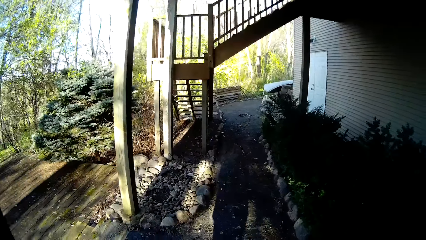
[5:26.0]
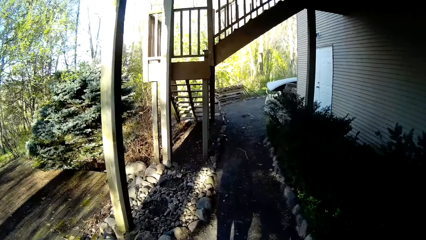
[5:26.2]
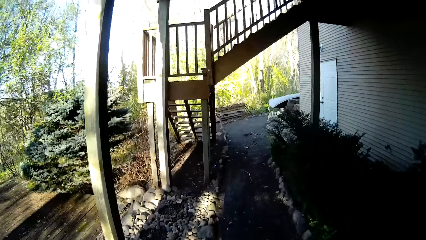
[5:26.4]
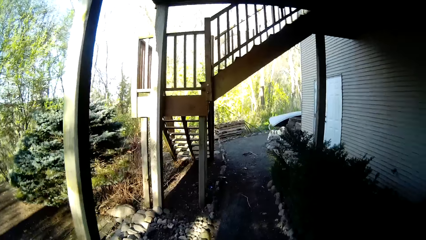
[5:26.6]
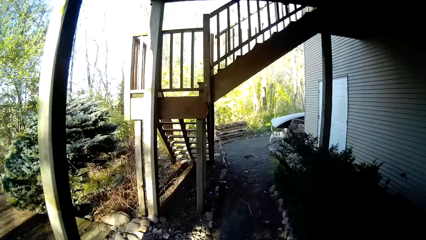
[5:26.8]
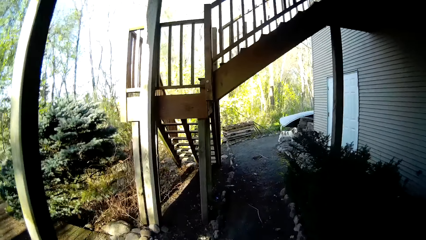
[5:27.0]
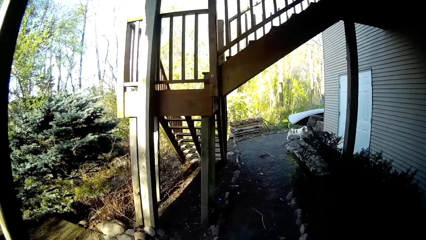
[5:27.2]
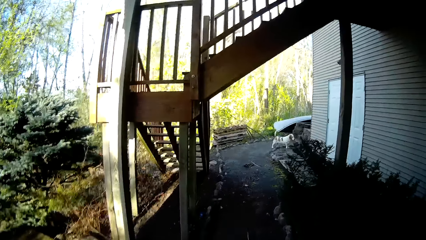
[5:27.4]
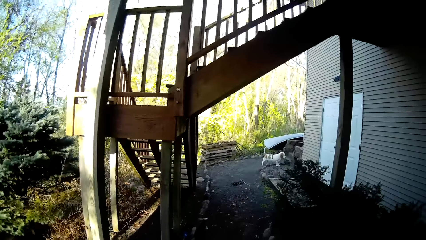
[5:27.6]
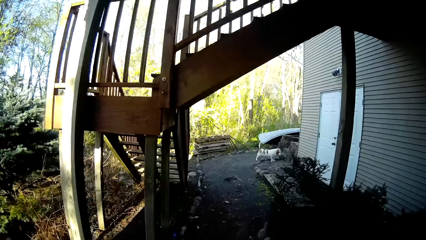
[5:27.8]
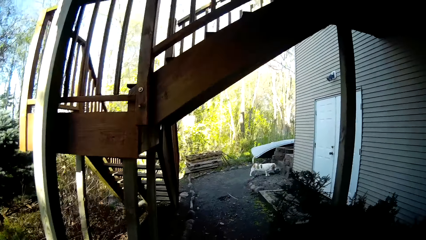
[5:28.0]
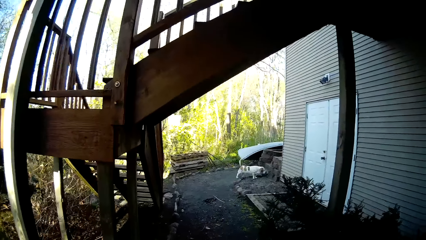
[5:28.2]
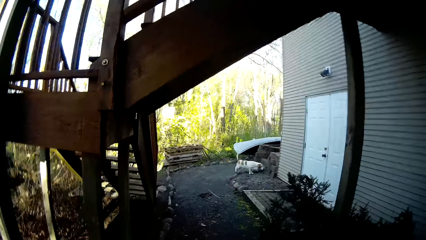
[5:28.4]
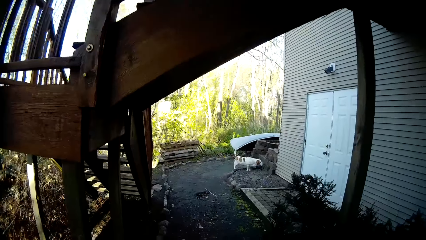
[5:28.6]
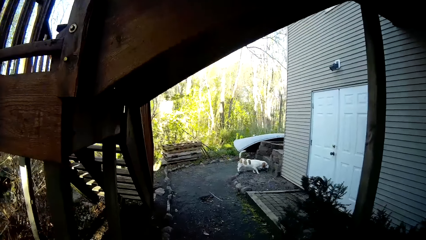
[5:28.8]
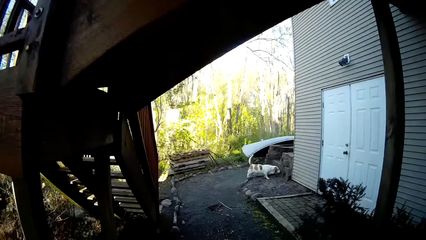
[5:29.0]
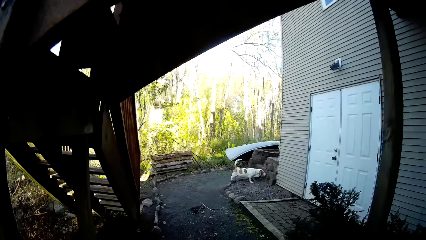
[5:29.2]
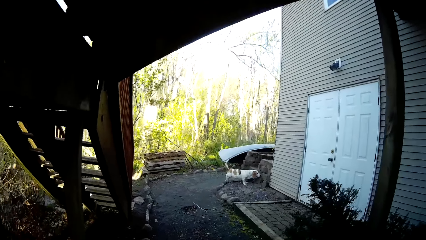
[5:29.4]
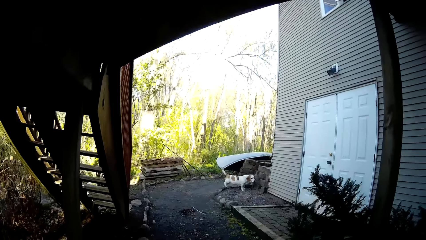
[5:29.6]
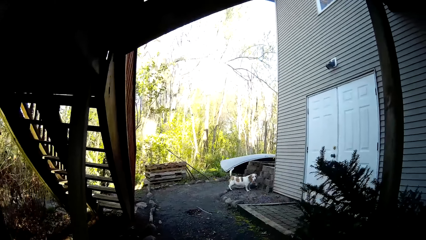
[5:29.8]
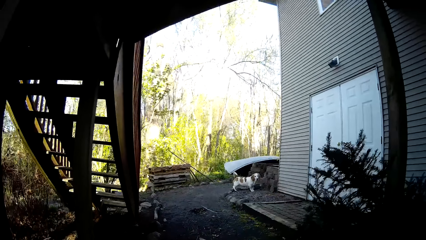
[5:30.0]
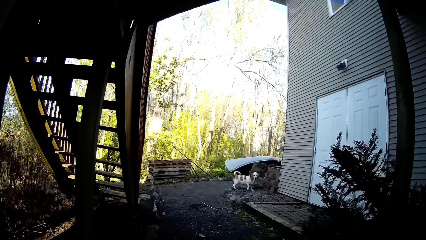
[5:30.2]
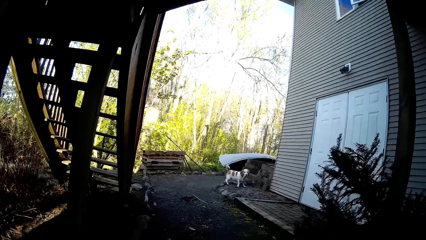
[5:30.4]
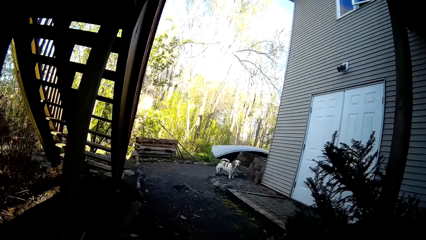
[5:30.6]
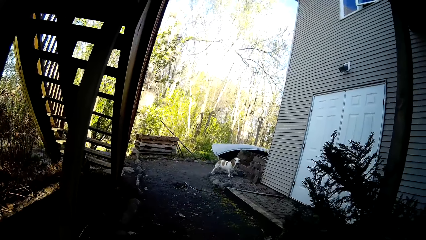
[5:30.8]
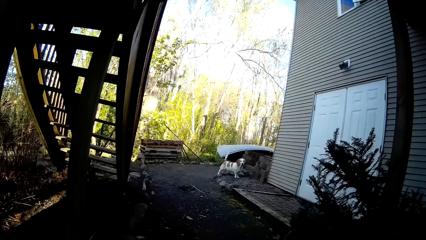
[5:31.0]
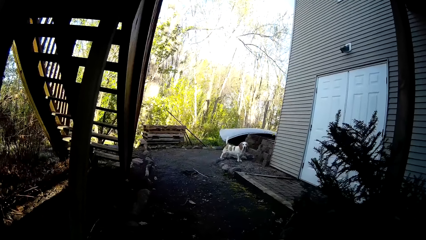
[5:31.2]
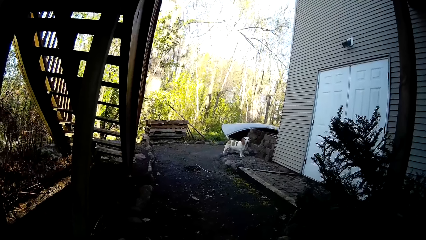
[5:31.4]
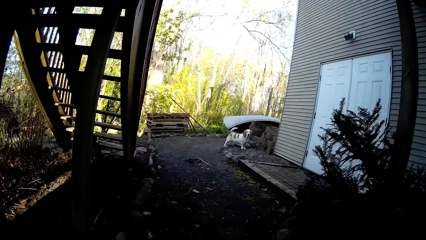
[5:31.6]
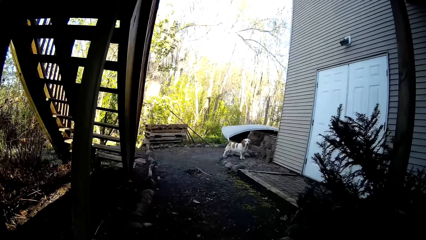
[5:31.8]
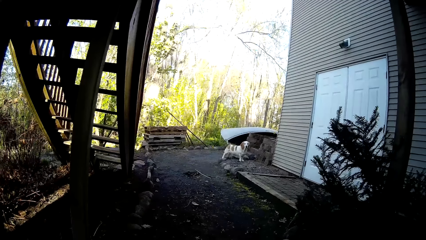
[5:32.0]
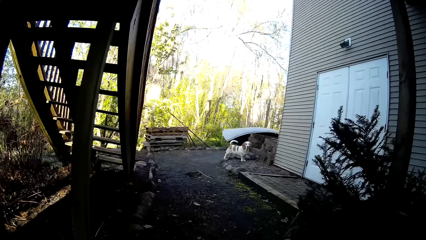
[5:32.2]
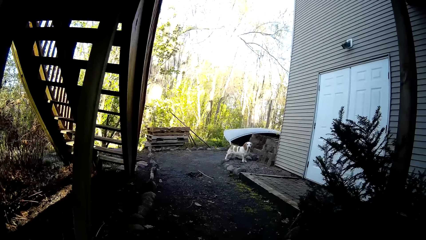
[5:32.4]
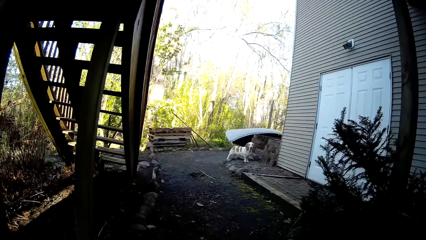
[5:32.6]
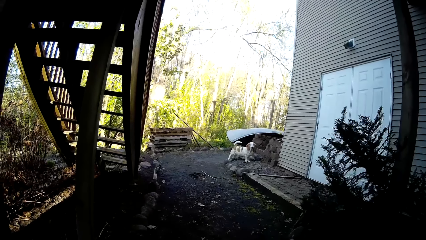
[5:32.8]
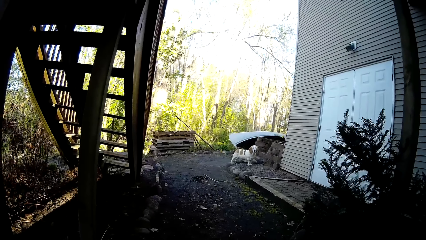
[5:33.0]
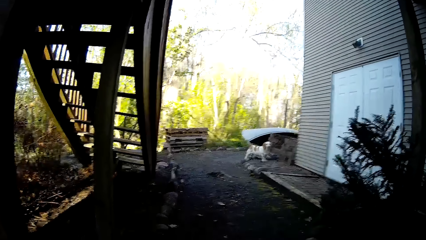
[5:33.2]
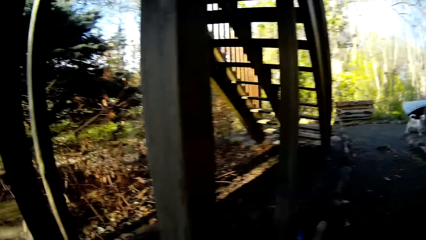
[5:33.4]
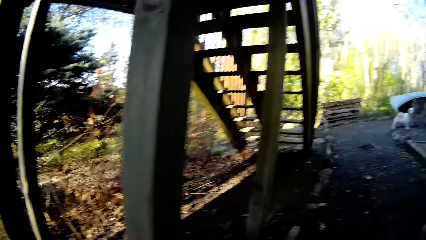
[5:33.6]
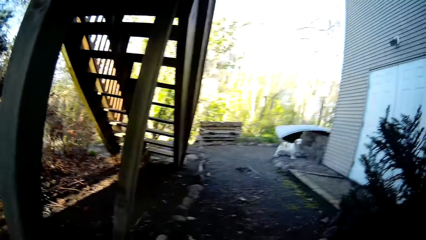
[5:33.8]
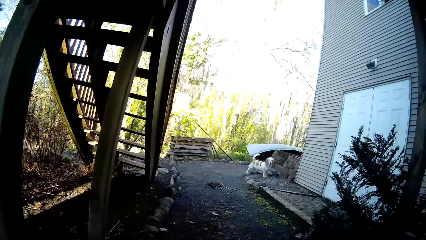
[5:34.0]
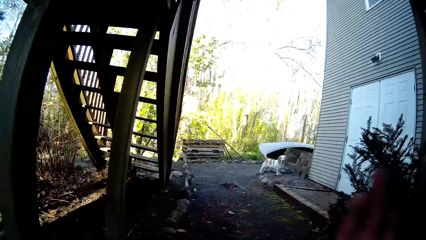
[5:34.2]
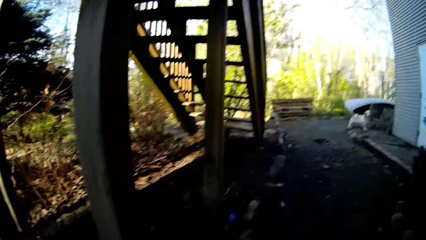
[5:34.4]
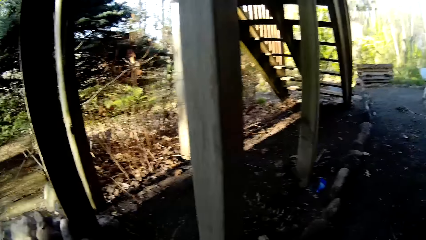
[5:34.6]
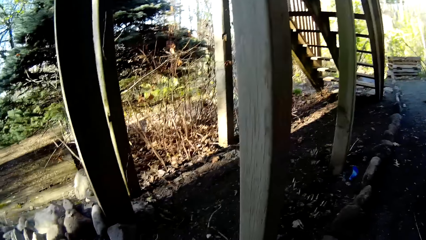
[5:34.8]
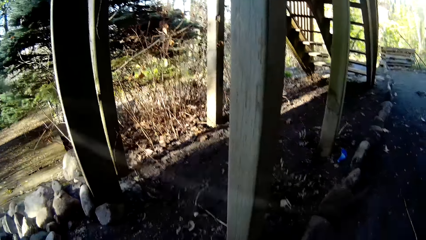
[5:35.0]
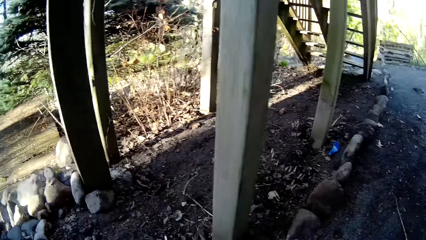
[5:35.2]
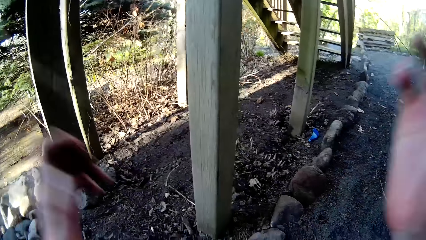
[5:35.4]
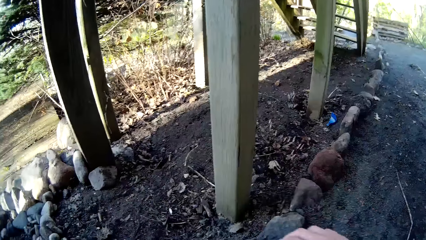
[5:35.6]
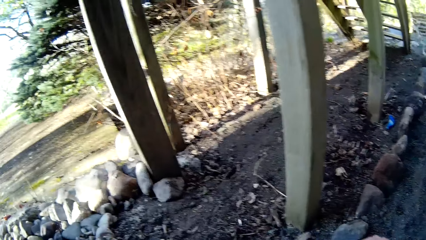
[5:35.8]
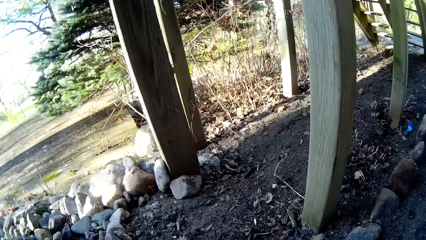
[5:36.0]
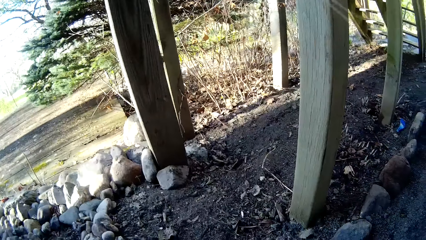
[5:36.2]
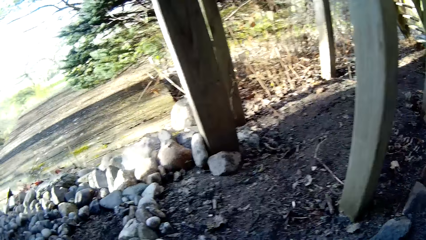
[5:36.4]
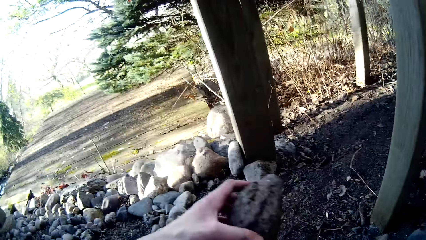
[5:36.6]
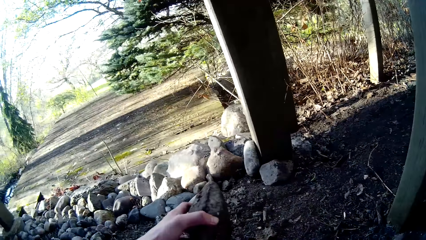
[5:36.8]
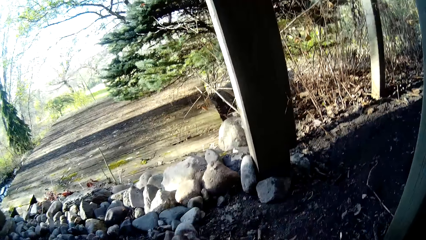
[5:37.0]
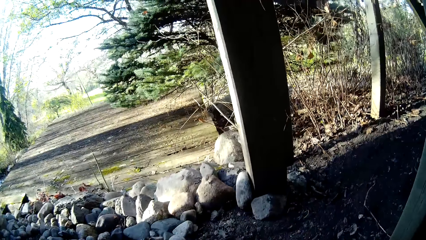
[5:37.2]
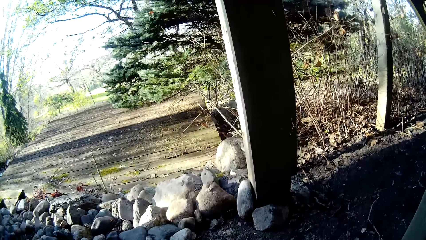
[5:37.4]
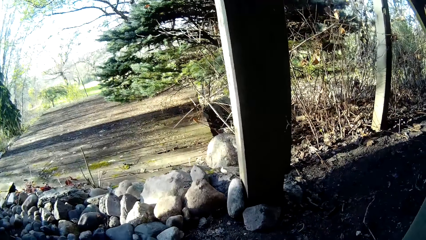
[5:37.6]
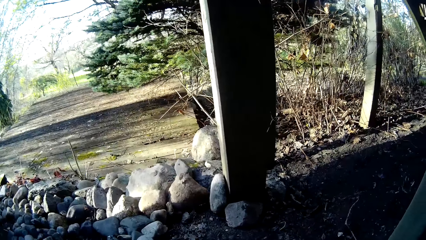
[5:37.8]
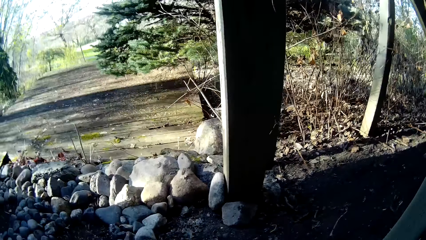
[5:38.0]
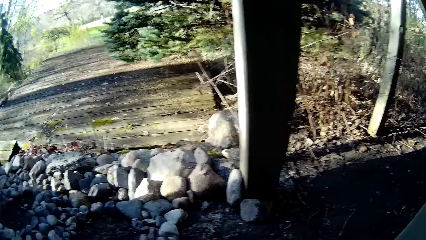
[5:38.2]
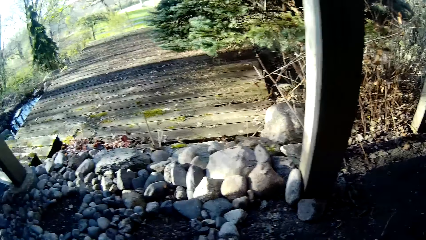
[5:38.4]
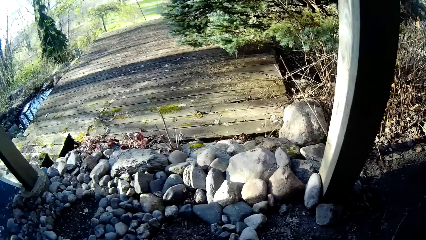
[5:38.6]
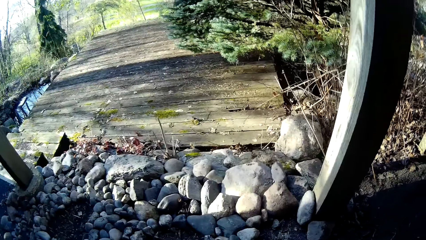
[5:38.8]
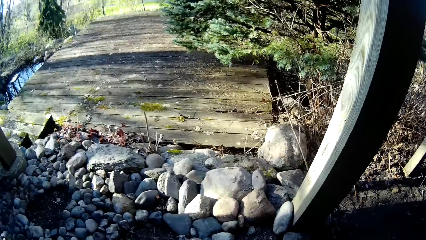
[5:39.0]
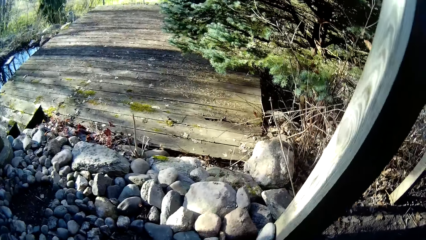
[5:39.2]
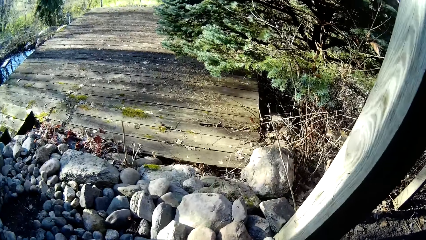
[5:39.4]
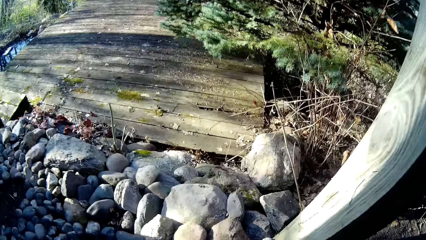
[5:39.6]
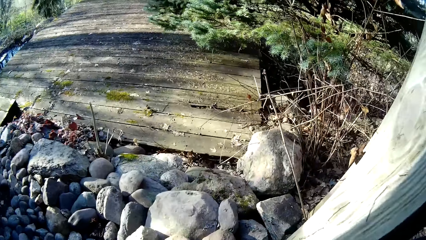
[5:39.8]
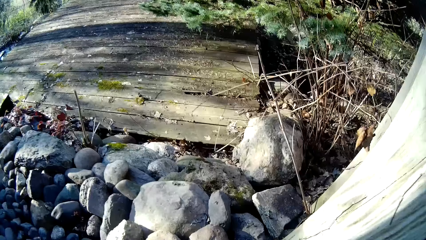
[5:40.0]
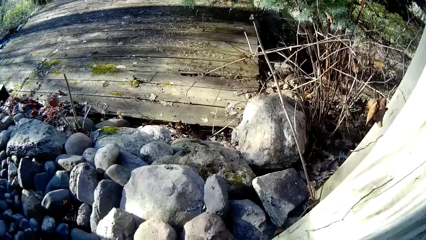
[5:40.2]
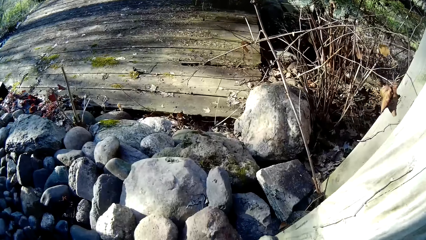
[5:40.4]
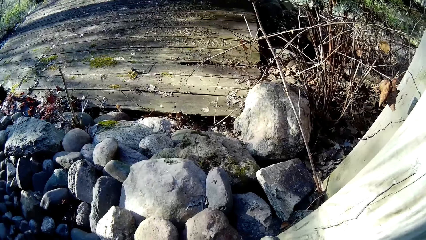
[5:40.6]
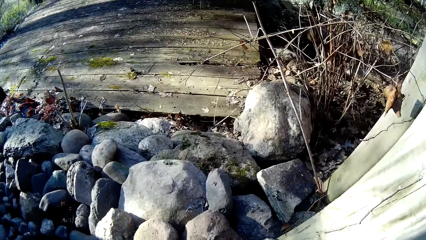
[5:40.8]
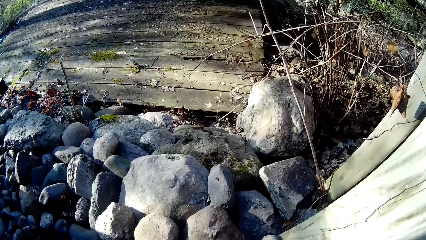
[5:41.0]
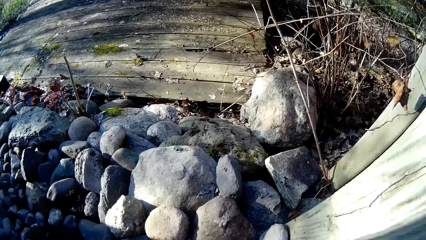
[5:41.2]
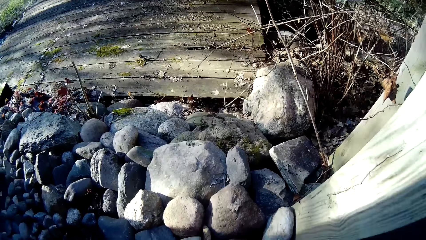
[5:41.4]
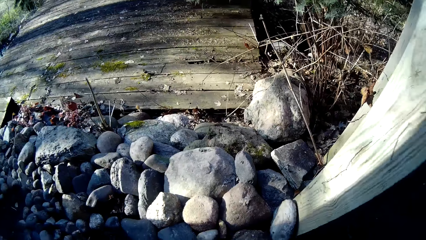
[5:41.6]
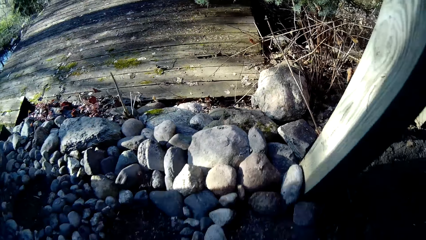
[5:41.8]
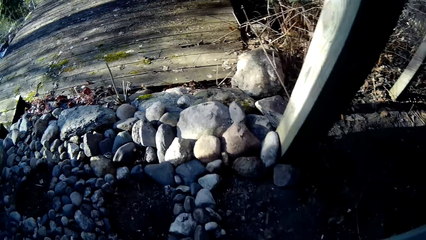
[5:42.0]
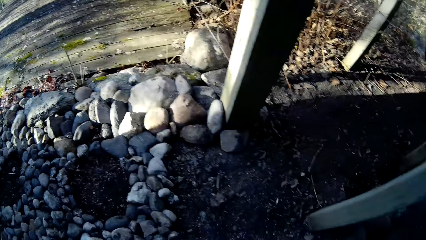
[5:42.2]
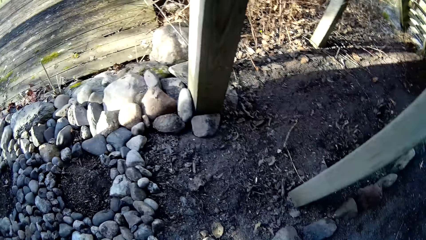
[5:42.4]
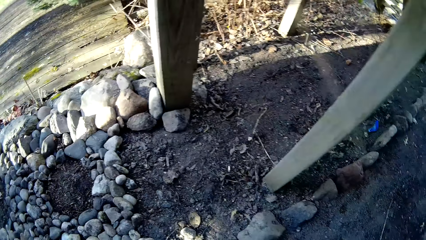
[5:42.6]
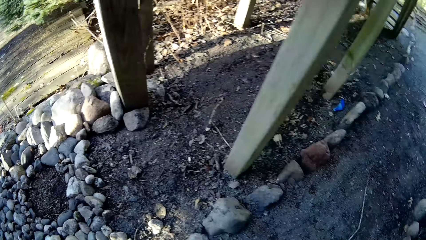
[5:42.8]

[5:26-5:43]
The camera wearer talks to a dog. She looks around. She holds a stone in her left hand. She moves a hand and walks around.
